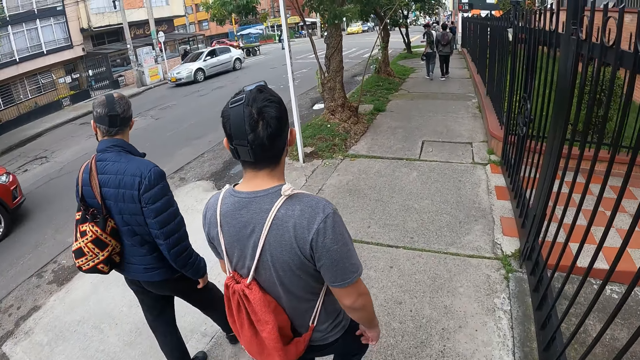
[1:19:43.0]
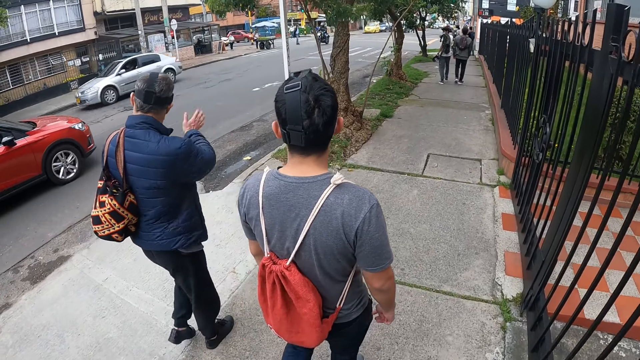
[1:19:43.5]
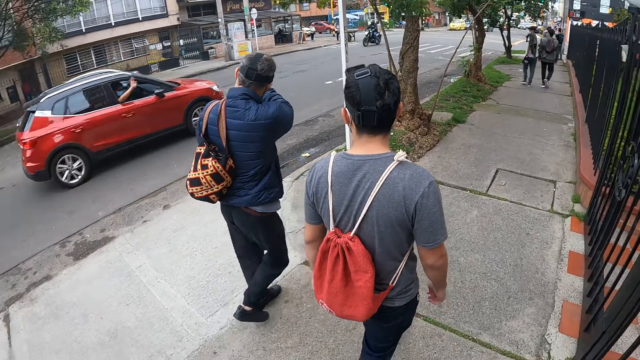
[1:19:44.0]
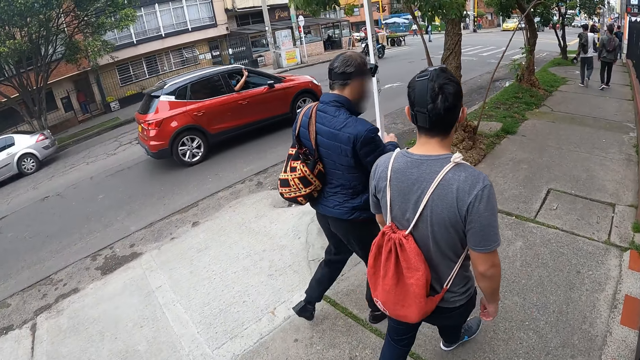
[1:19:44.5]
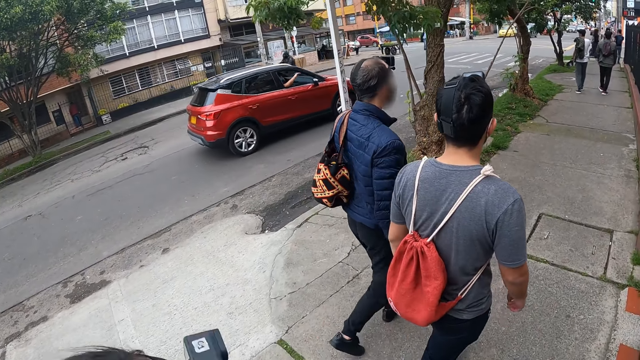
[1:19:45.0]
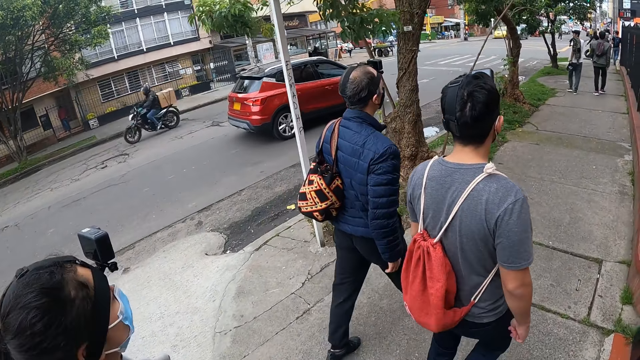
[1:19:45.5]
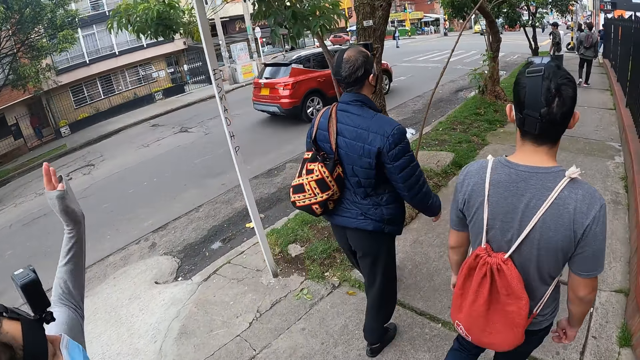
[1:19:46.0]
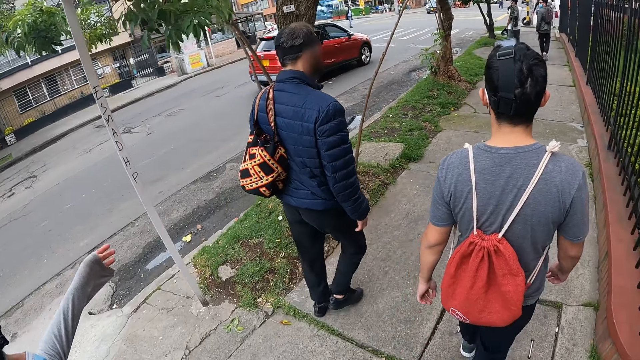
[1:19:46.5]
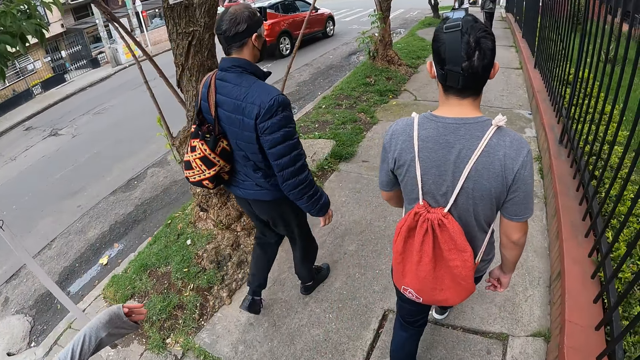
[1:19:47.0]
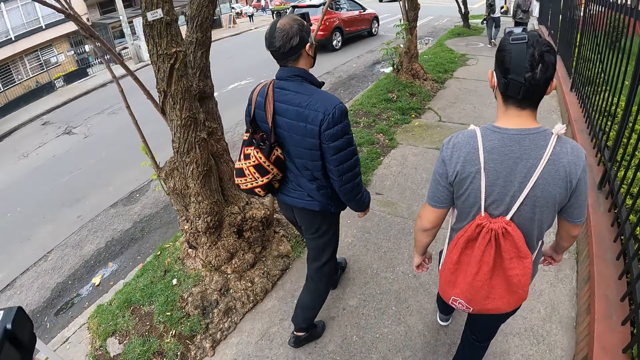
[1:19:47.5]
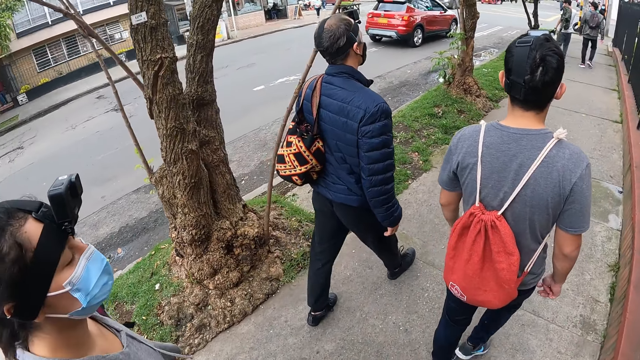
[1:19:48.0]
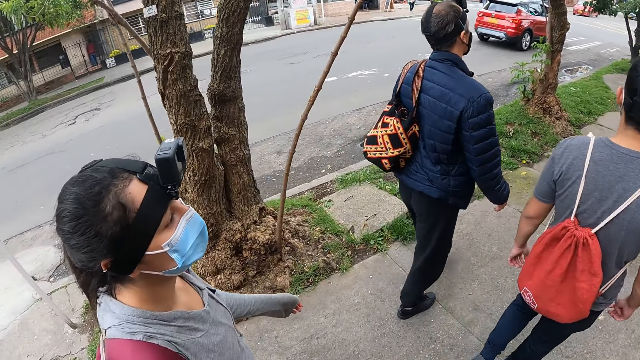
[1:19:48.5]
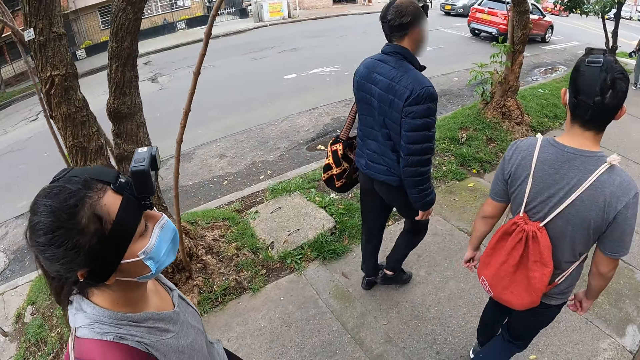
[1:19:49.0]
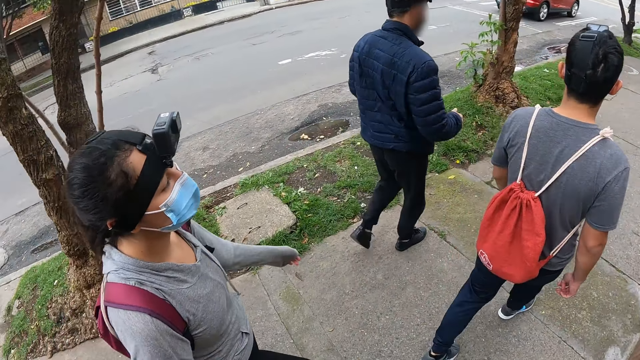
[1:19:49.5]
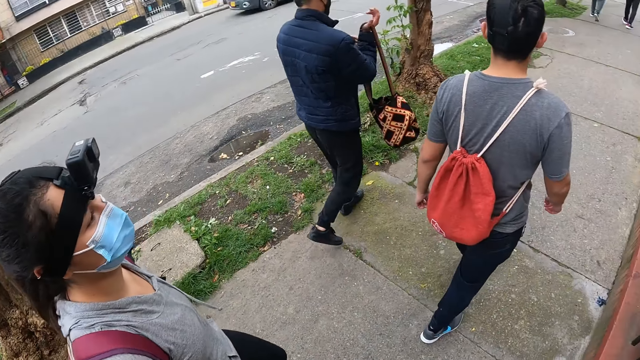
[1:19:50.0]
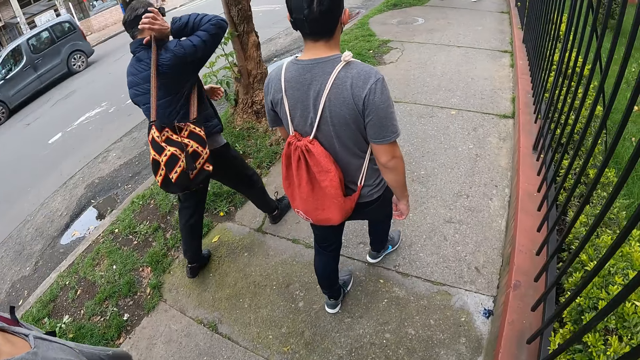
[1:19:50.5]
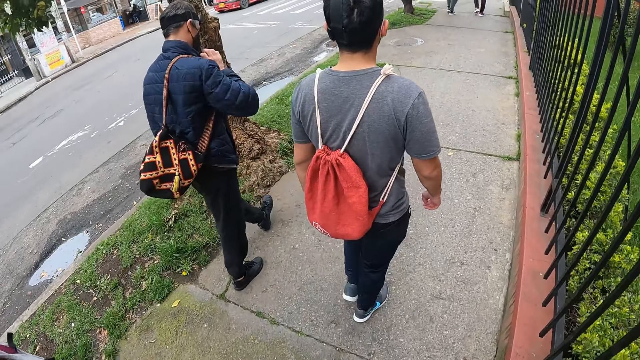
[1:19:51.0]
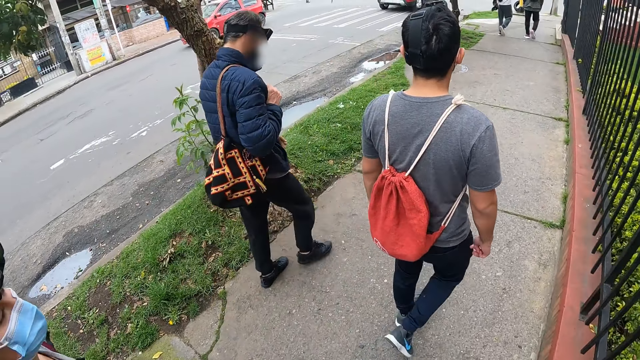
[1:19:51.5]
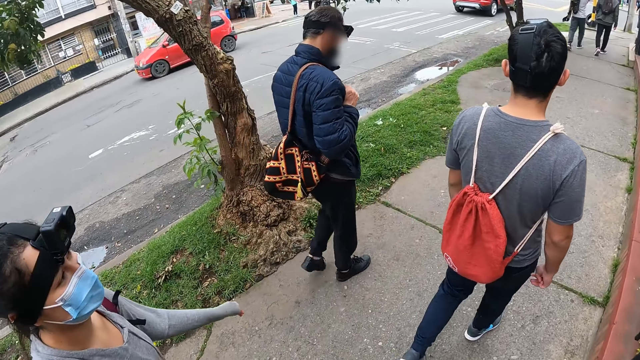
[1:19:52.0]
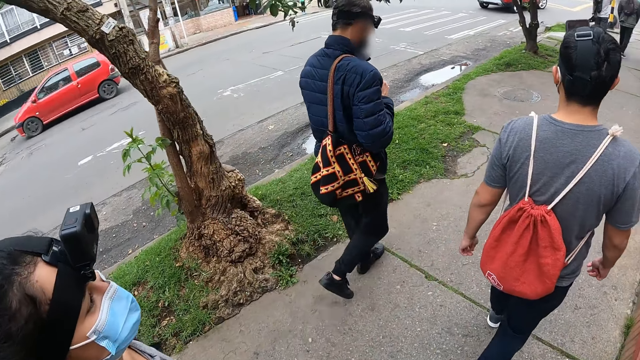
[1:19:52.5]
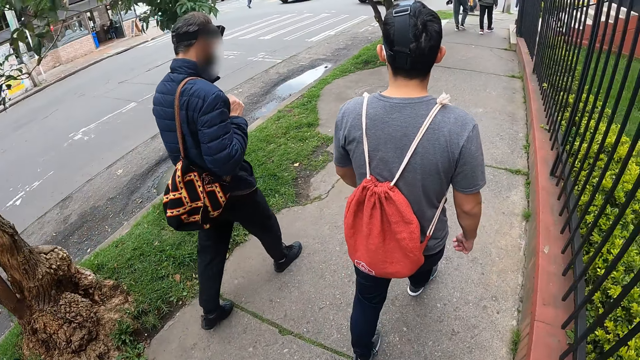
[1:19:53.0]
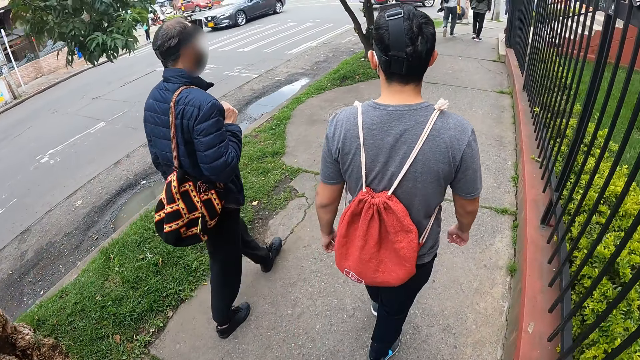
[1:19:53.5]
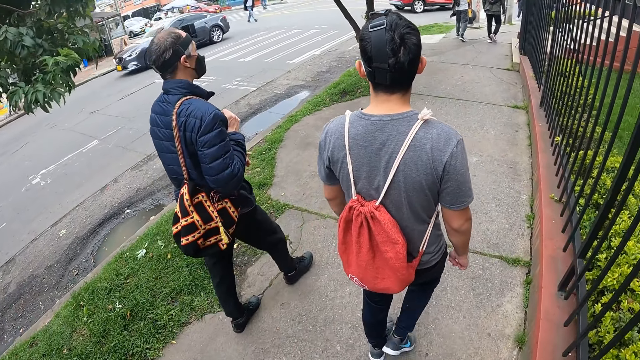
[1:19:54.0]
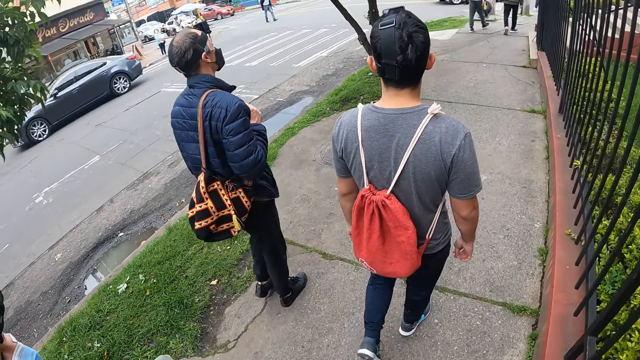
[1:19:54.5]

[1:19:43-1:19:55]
A person waves at the driver with the red car. The camera wearer waves with her right hand. Another person waves at the driver with the red car. The camera wearer walks around. She talks to the other person. She walks around.

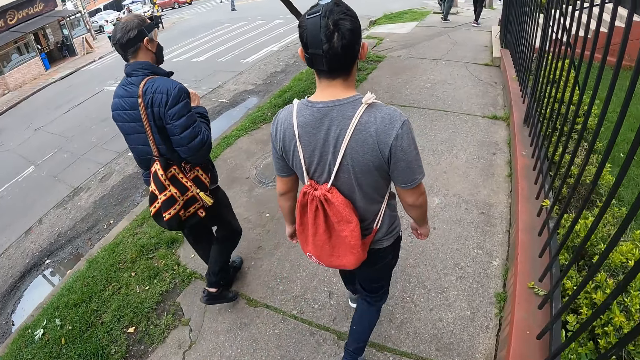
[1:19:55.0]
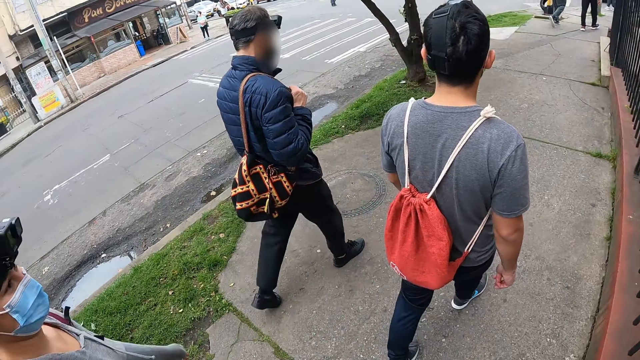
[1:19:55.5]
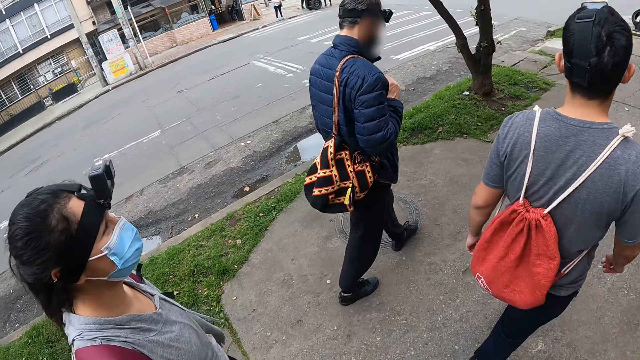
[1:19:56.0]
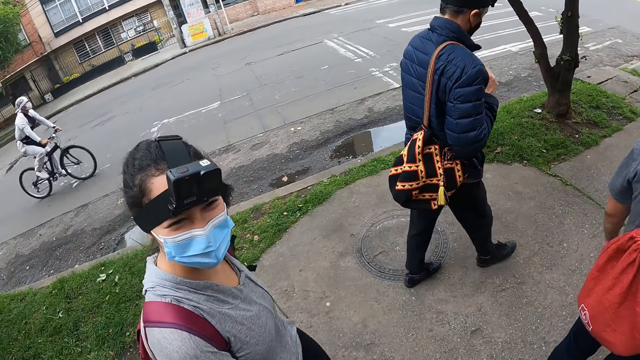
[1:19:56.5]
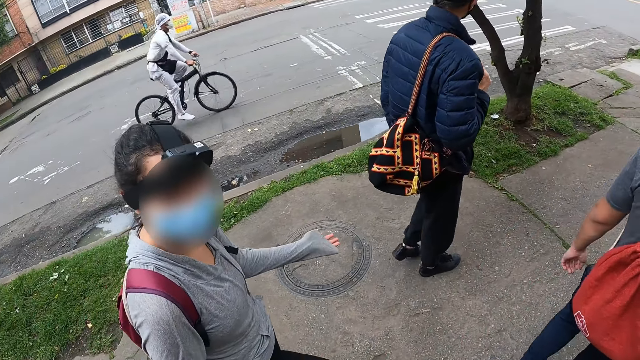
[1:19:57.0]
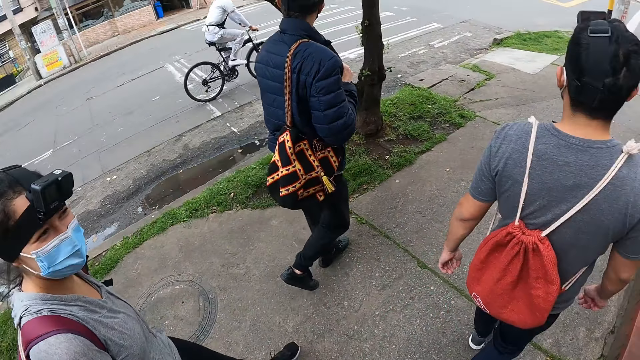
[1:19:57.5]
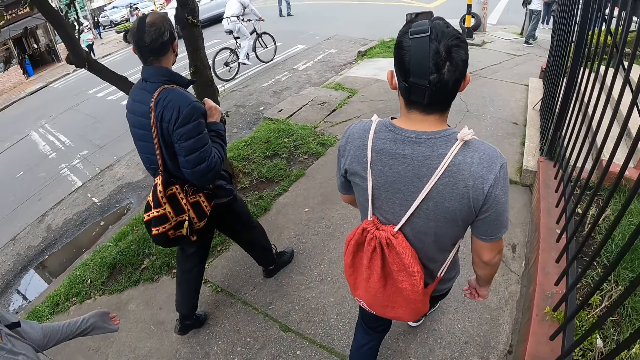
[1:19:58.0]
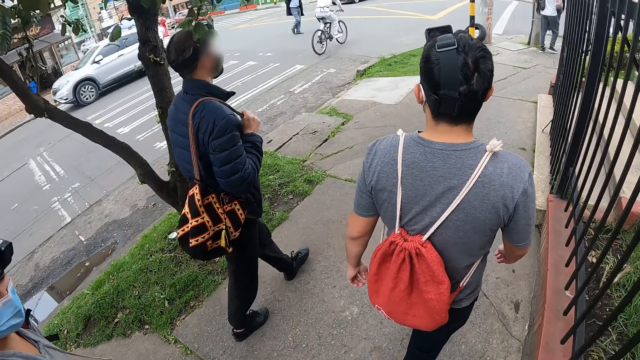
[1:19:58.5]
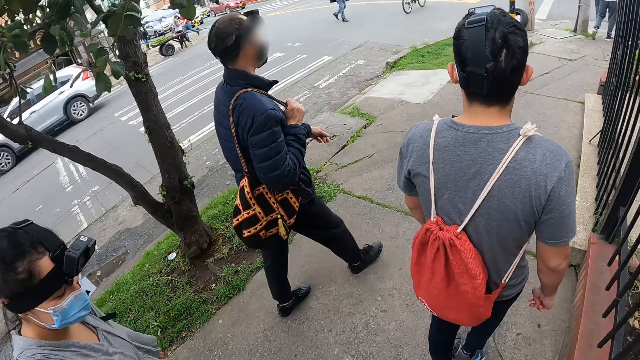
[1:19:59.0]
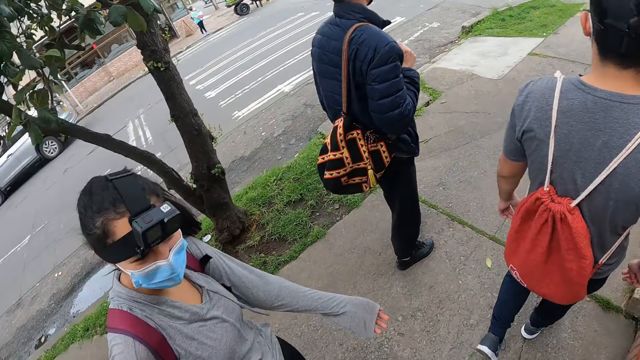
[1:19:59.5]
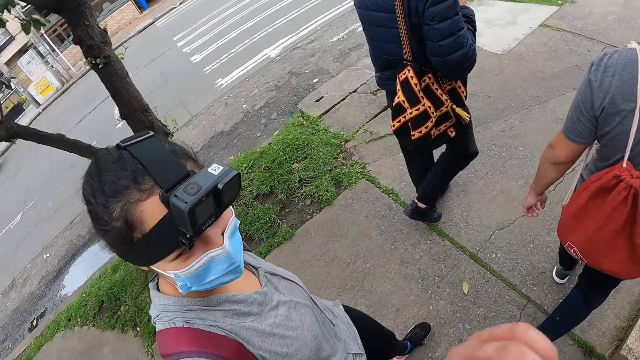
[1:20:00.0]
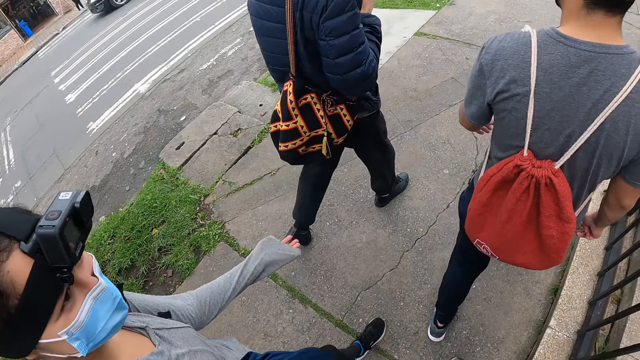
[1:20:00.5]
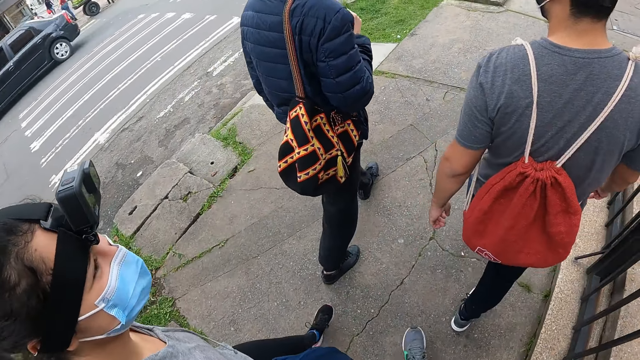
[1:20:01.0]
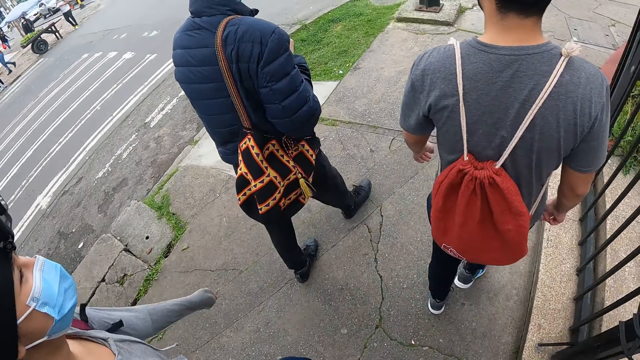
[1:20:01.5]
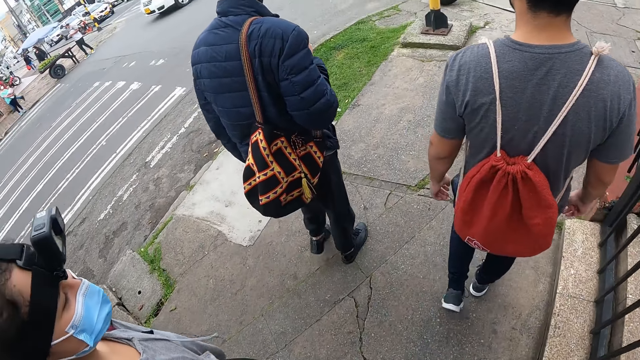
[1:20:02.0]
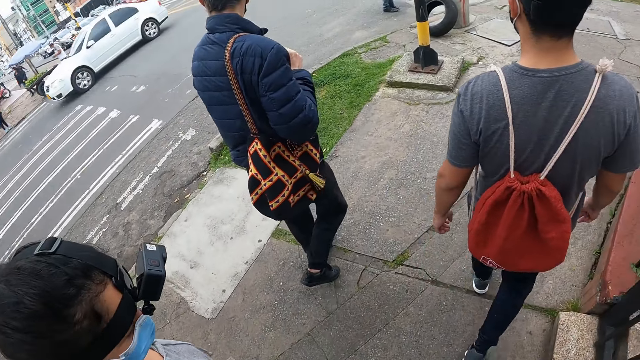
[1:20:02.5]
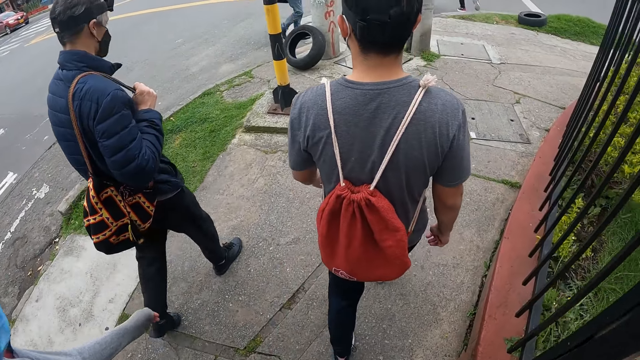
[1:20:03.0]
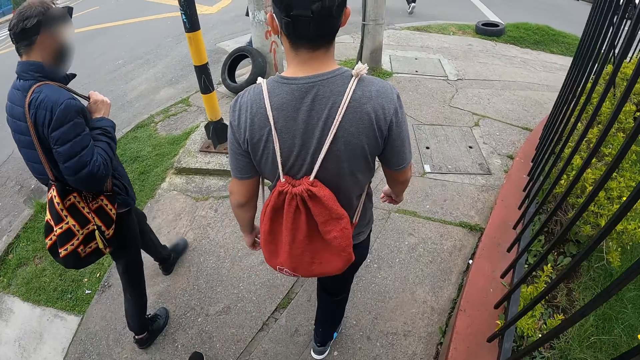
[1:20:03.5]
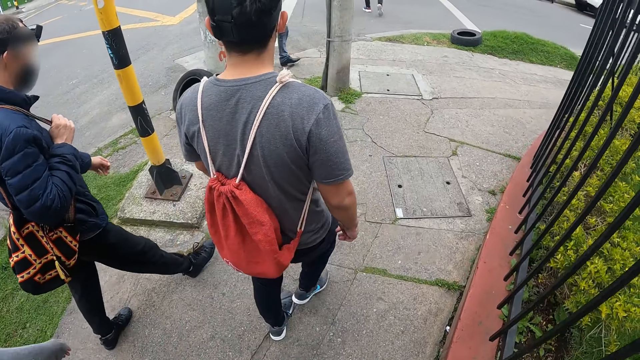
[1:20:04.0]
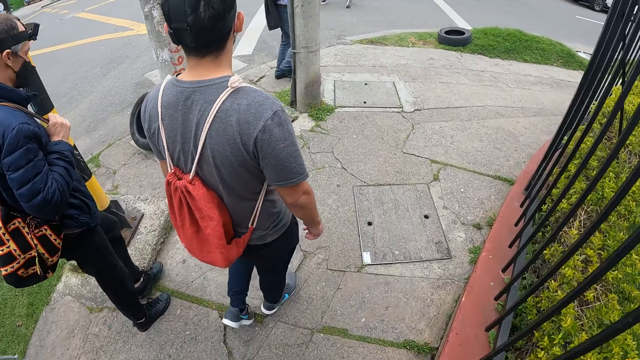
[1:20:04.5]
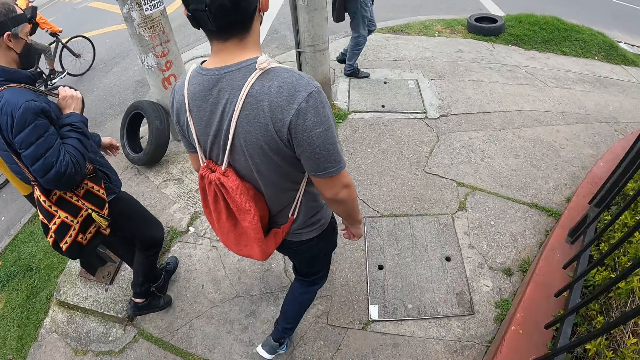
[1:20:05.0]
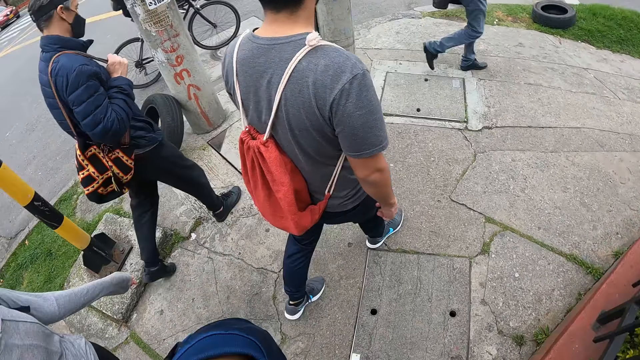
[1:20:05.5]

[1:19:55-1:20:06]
The camera wearer talks to a person. She walks around. She talks to the person. She touches her face with her left hand. She walks around.
